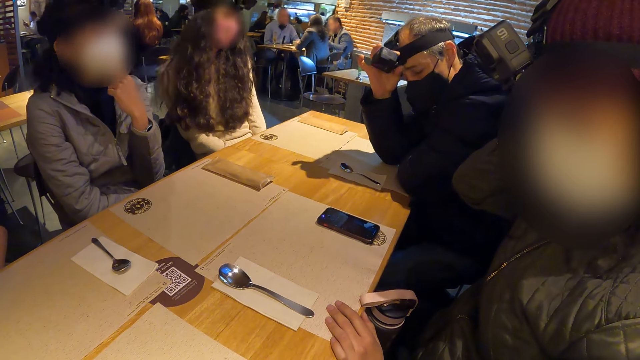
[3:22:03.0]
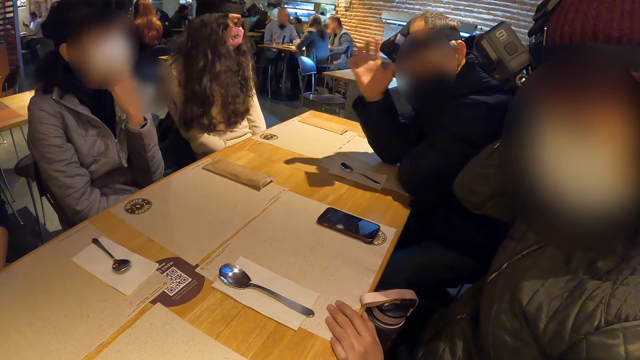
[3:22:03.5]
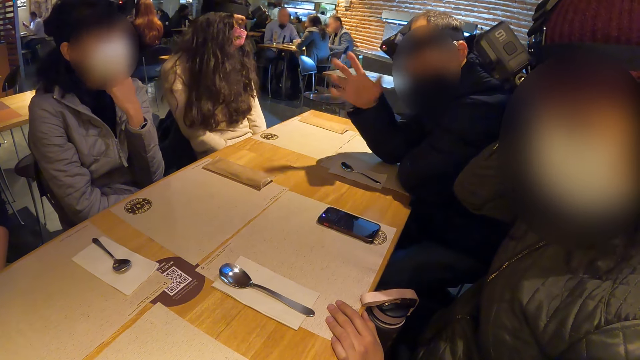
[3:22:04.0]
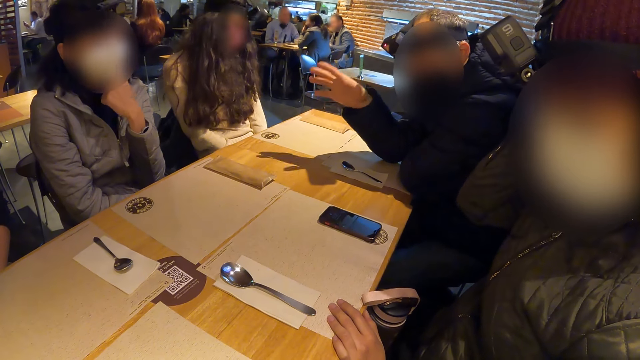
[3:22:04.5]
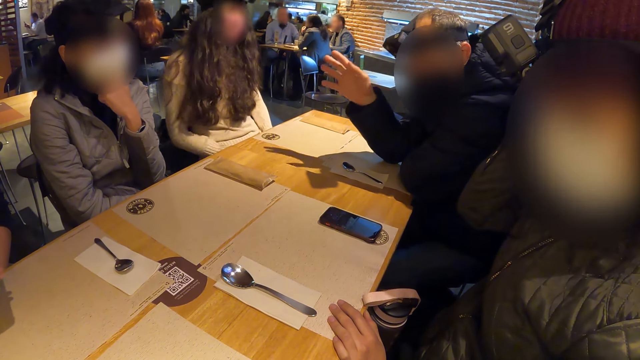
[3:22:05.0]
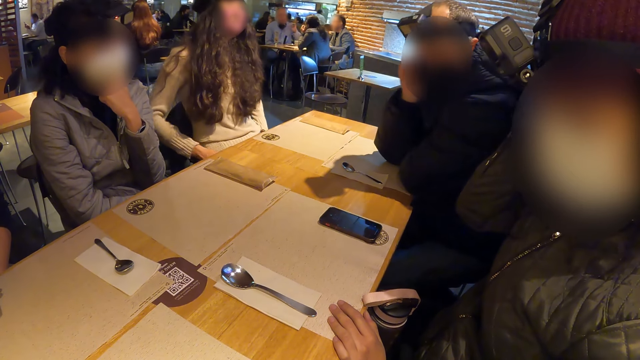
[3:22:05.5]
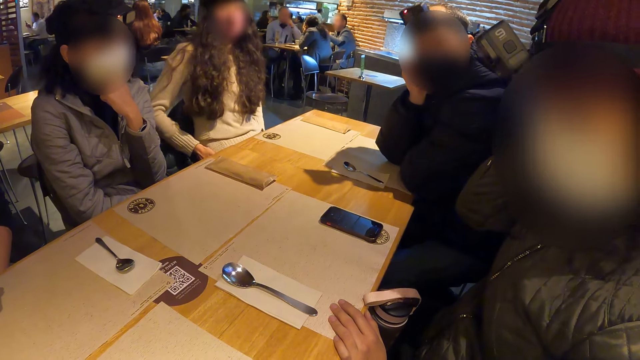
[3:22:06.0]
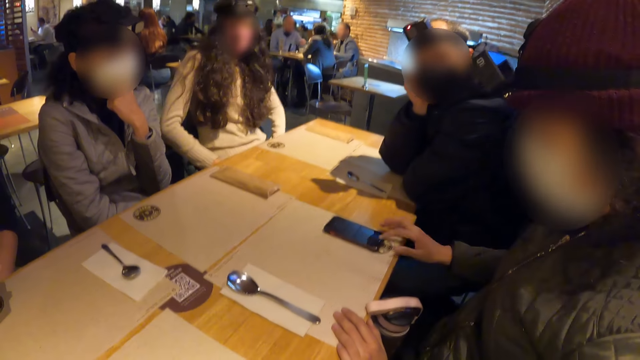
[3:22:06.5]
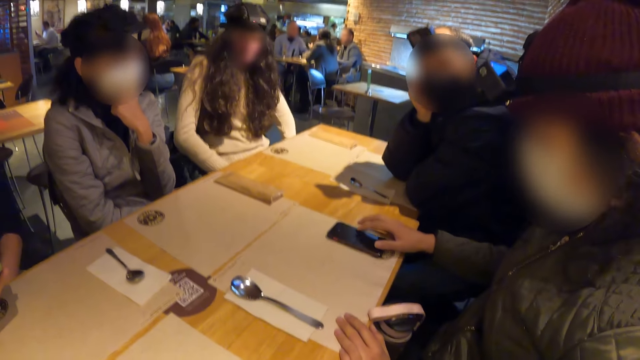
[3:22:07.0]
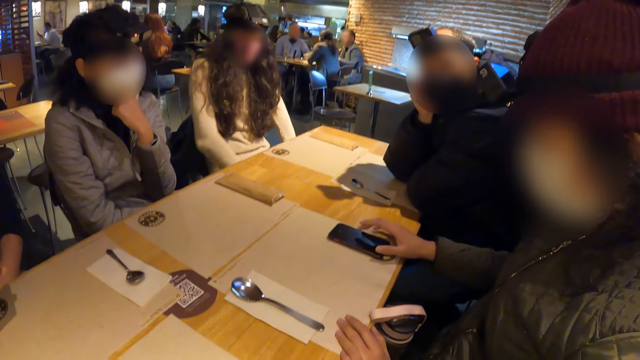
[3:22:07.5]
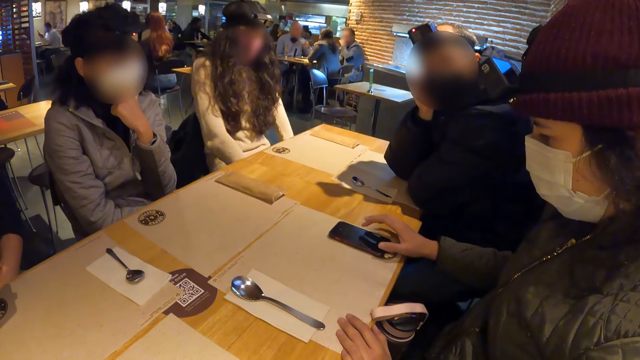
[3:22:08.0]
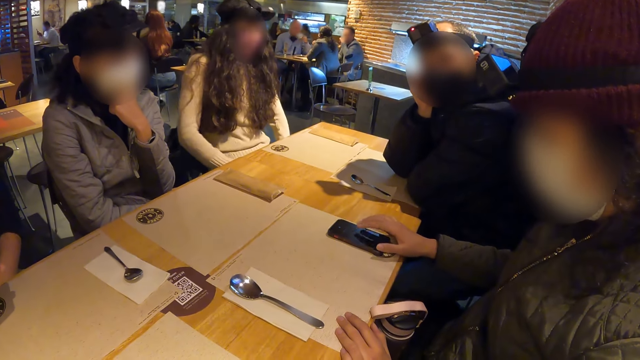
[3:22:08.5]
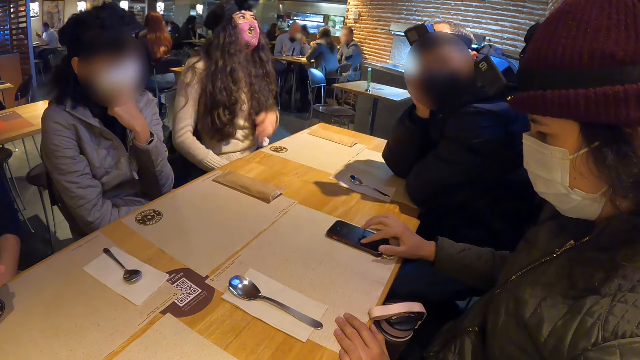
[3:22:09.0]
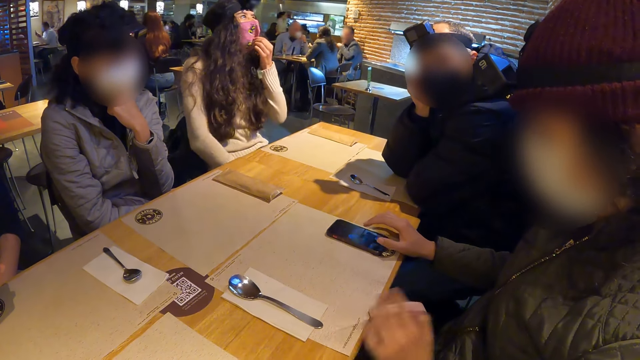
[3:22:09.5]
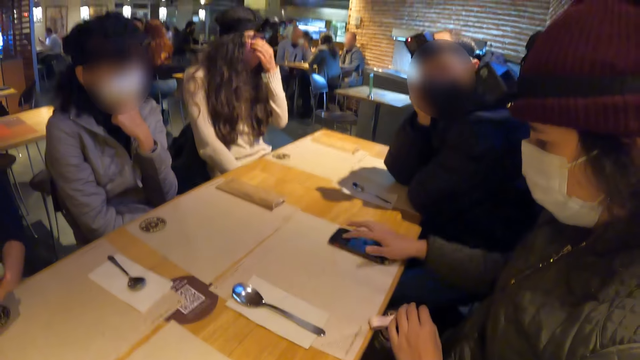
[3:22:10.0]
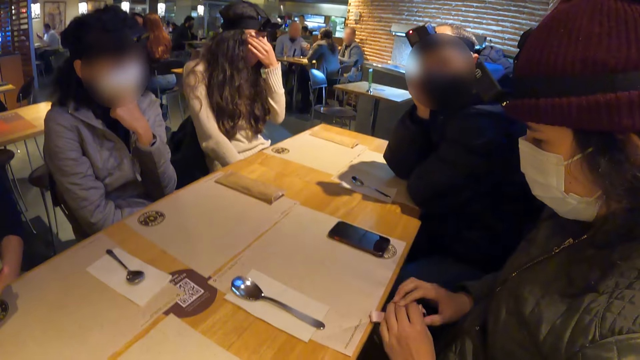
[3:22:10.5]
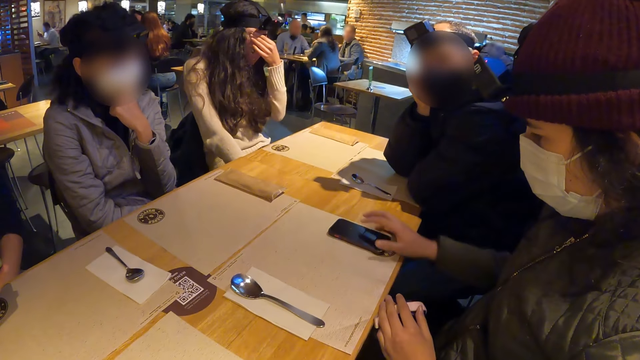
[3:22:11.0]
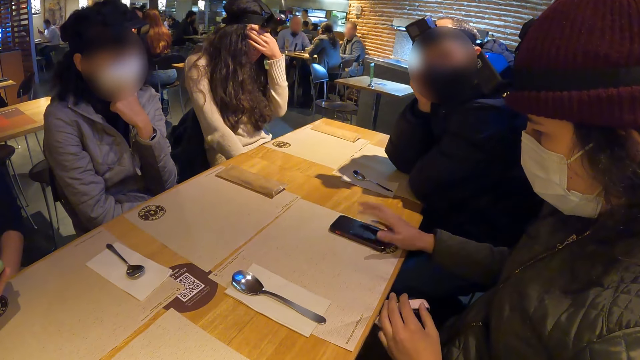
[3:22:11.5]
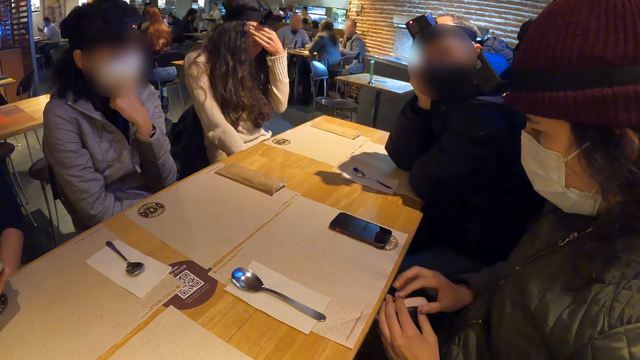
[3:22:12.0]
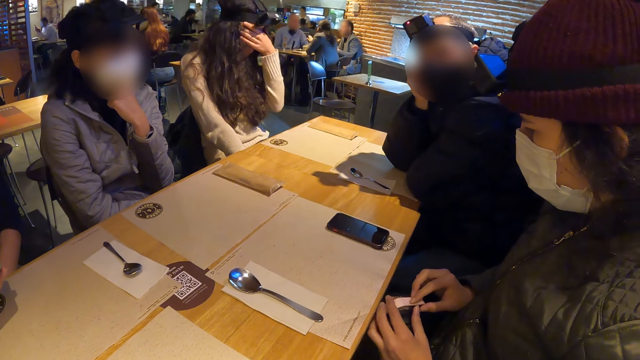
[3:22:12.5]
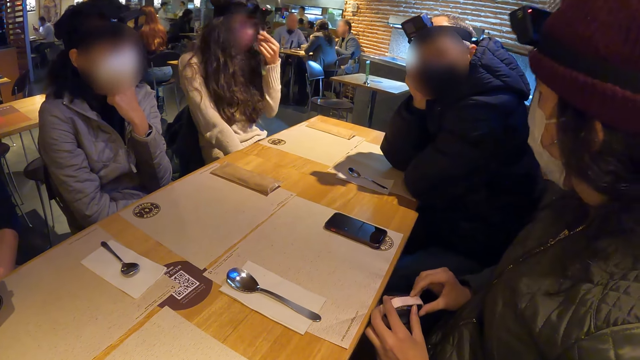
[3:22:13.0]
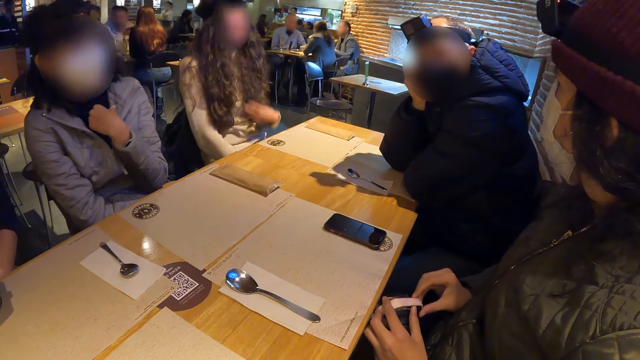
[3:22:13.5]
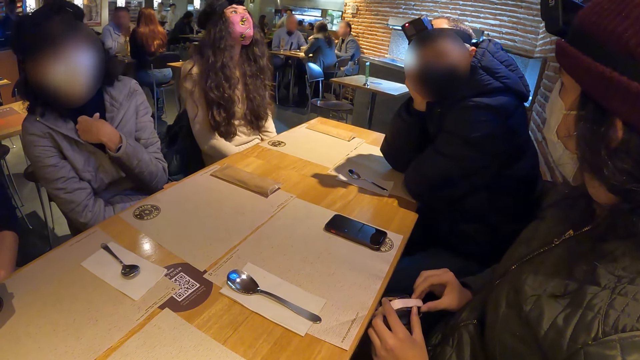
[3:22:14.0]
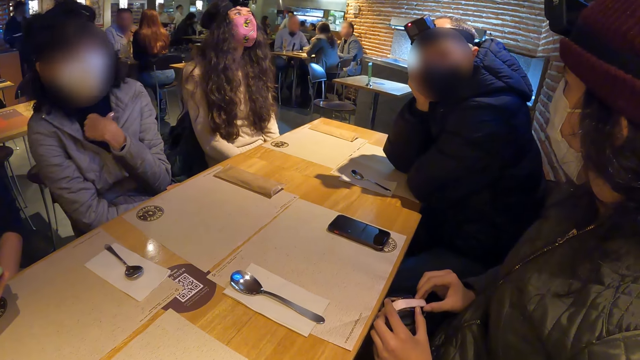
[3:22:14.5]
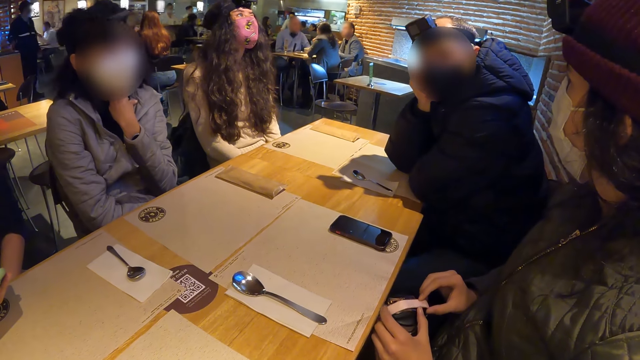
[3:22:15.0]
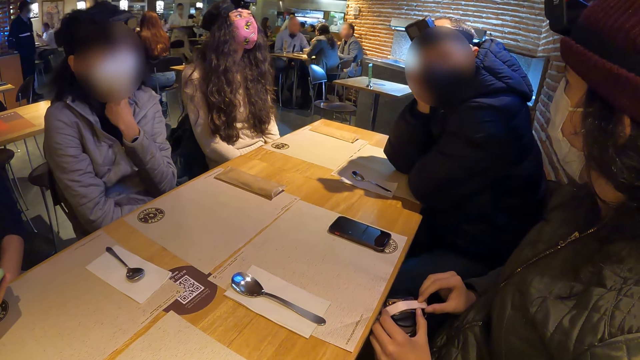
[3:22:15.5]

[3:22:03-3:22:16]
A man adjusts the camera. The man speaks. A woman stretches her hand. Another woman touches the phone on the table with her right hand. Another man taps the phone. The first woman holds a mask. The first woman touches her eyes. The other man taps the phone. The other man taps a bag.

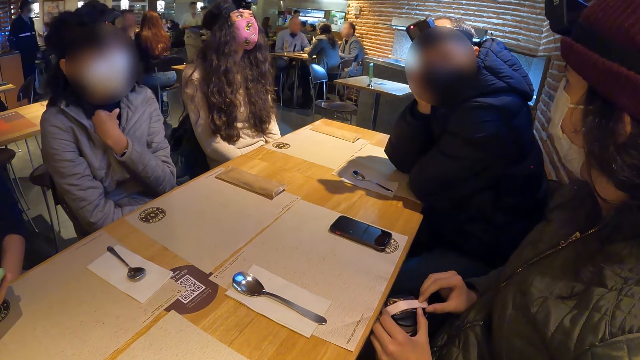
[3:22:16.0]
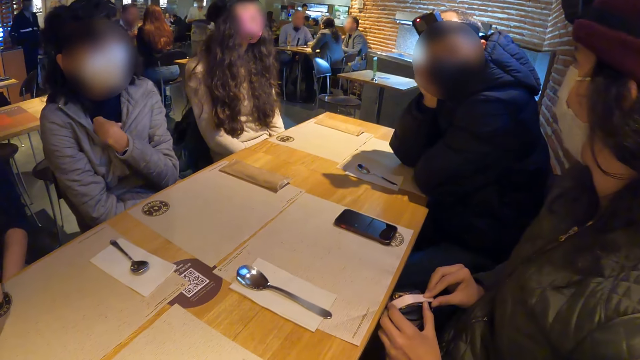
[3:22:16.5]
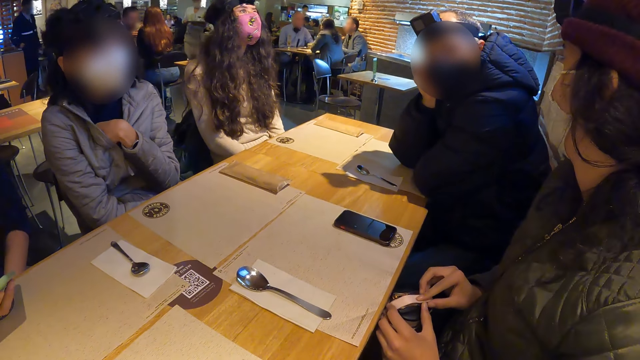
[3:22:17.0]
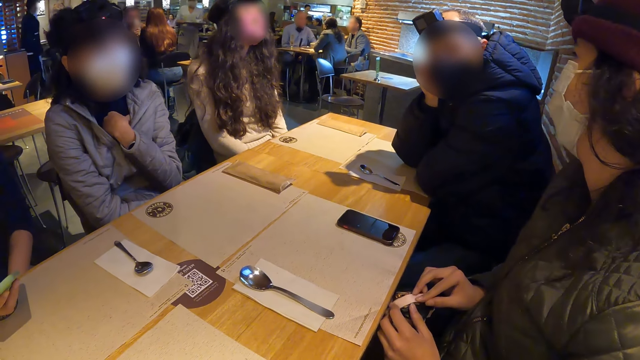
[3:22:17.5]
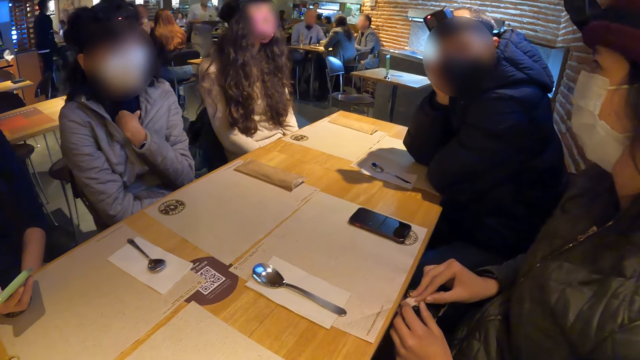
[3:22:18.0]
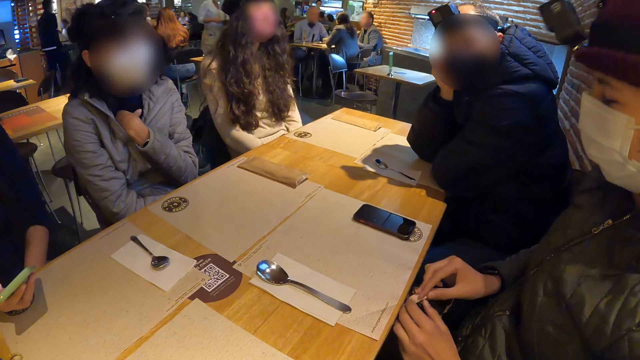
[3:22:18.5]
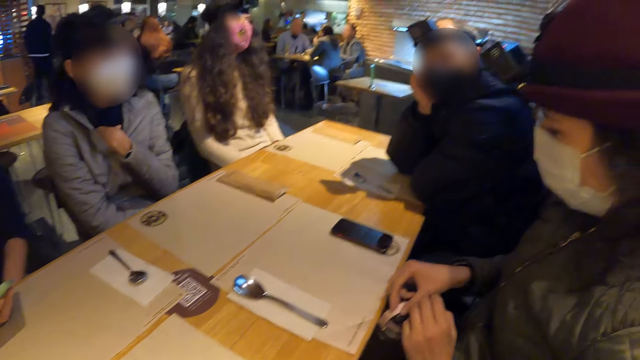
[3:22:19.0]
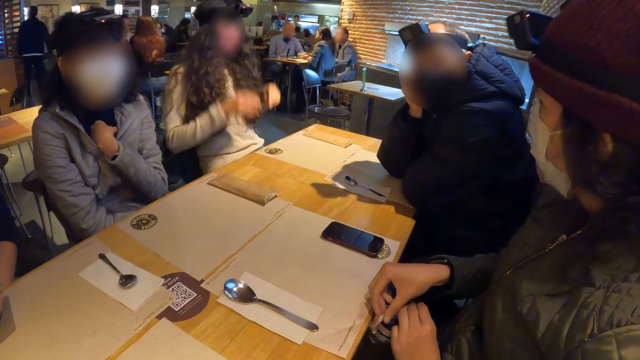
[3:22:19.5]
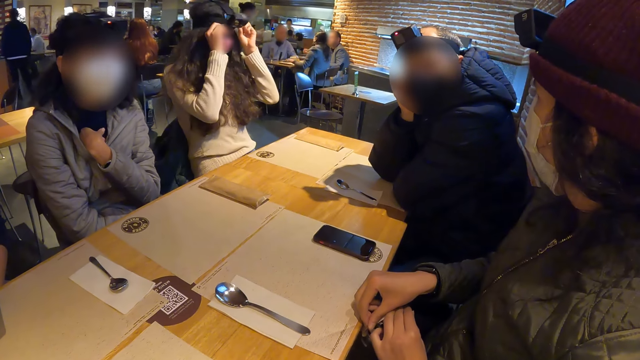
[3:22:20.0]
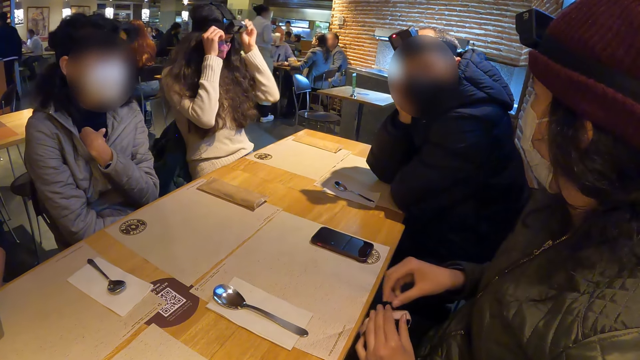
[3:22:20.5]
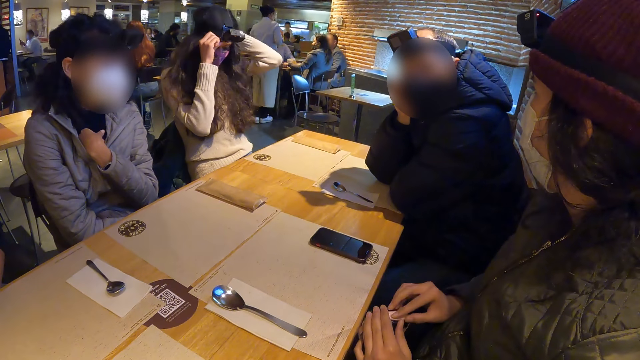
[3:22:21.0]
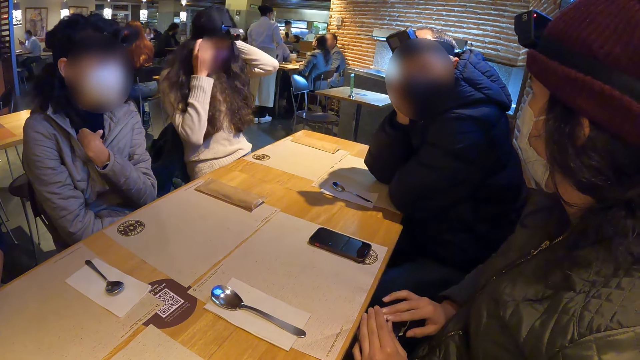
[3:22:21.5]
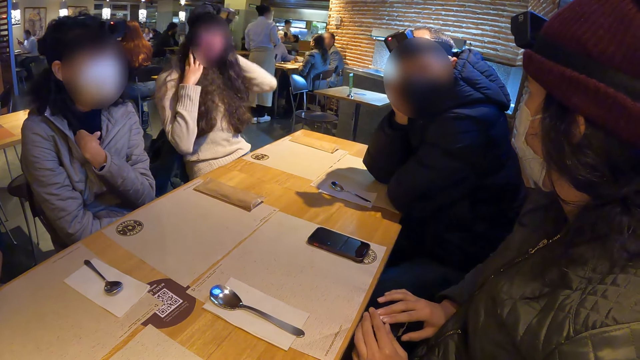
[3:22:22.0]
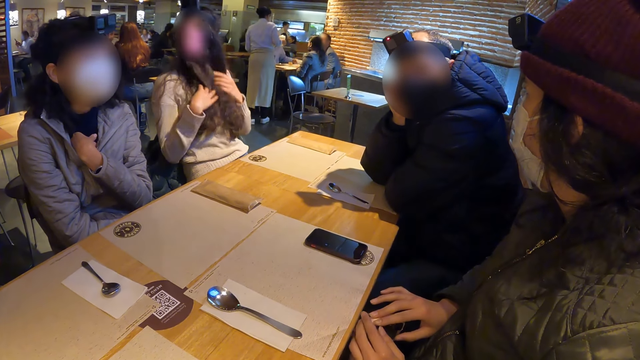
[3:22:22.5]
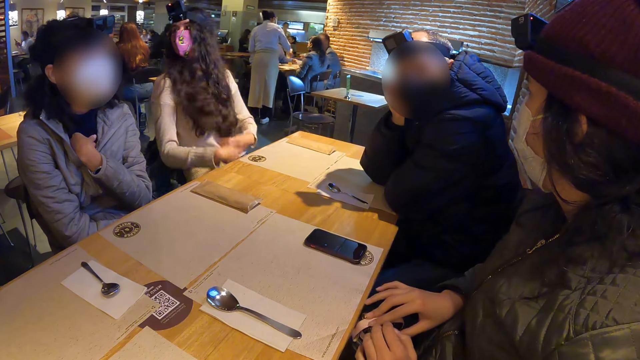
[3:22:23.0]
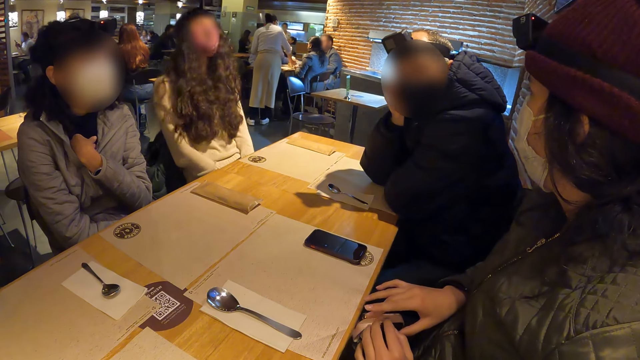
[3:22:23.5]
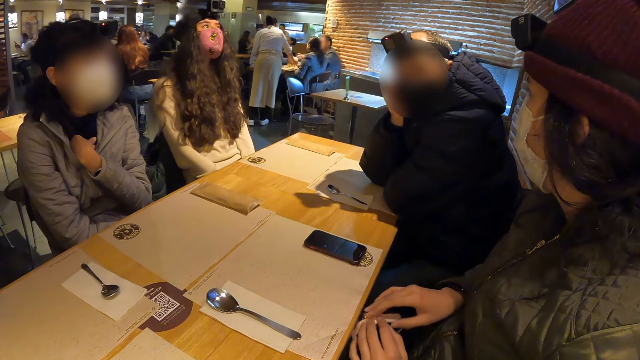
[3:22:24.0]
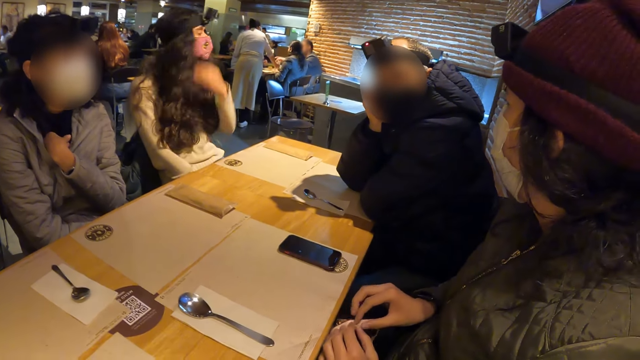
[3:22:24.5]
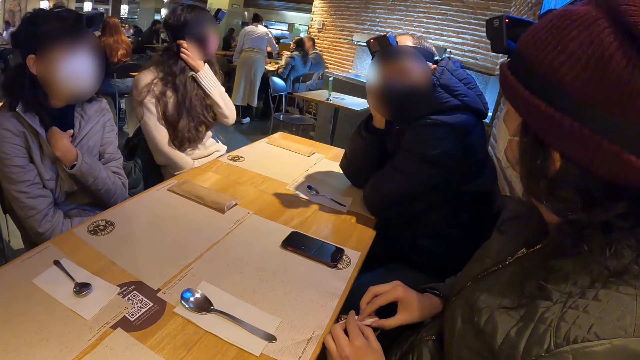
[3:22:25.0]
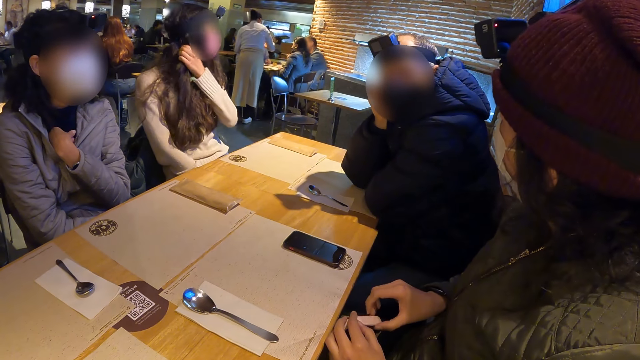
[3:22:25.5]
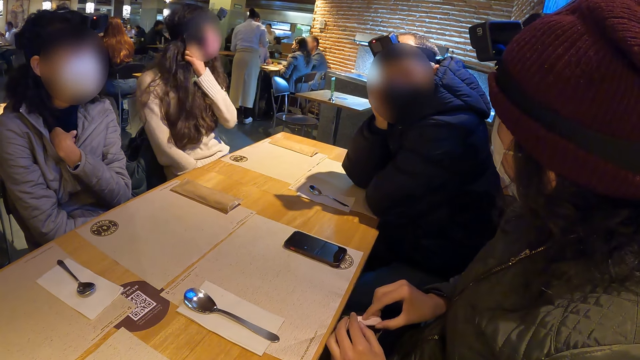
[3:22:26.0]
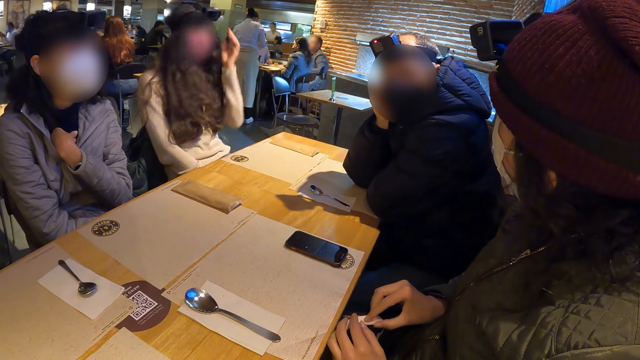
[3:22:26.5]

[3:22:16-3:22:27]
A woman touches her jacket. Another woman adjusts the camera on her head with both hands. The second woman touches her hair. The second woman touches her hair with her left hand.
